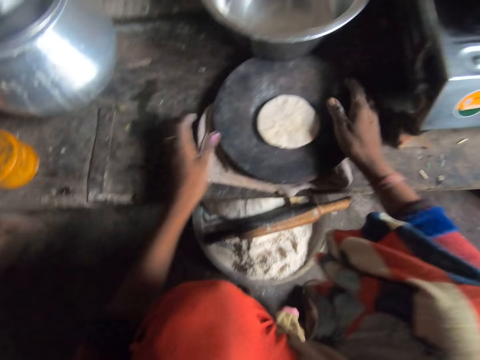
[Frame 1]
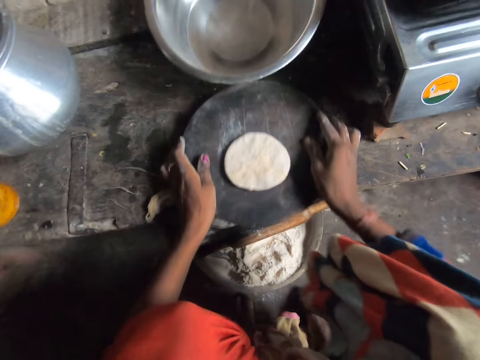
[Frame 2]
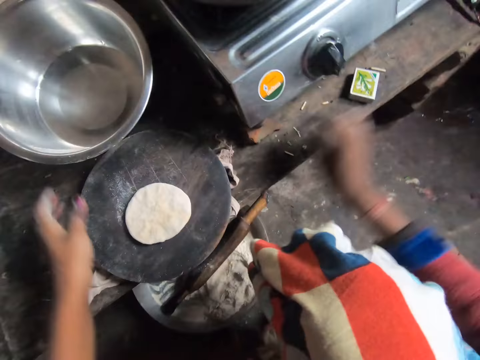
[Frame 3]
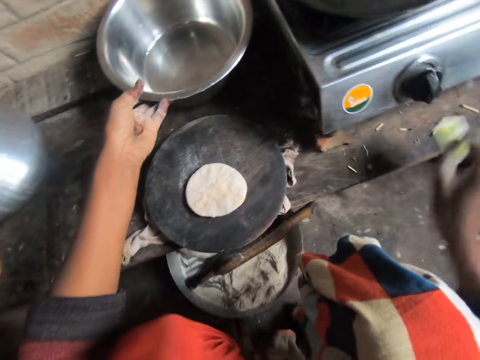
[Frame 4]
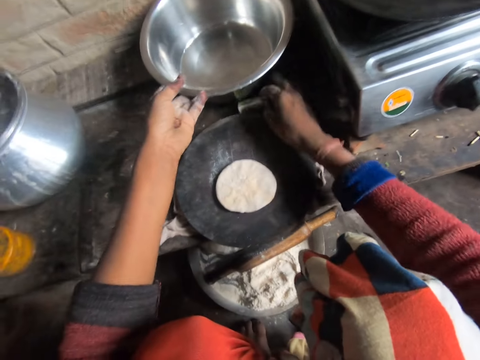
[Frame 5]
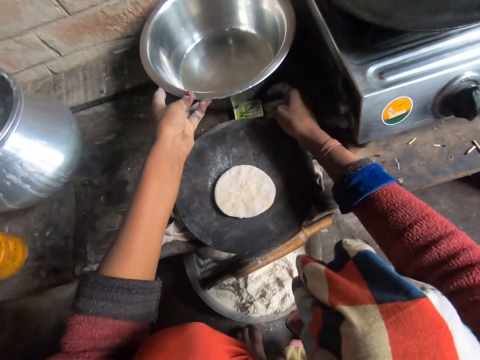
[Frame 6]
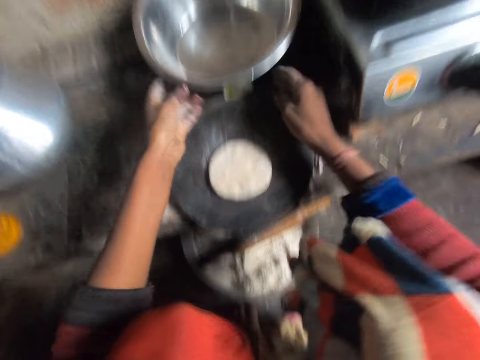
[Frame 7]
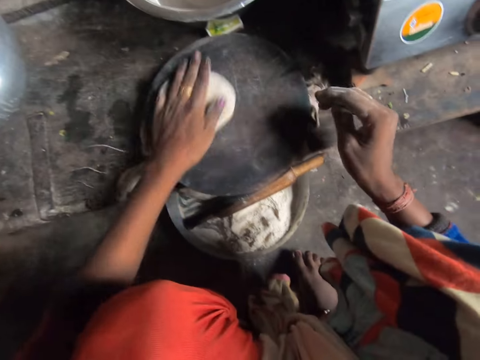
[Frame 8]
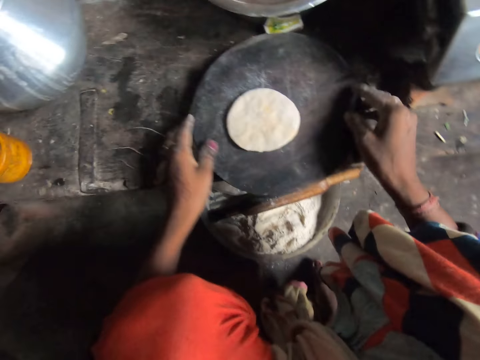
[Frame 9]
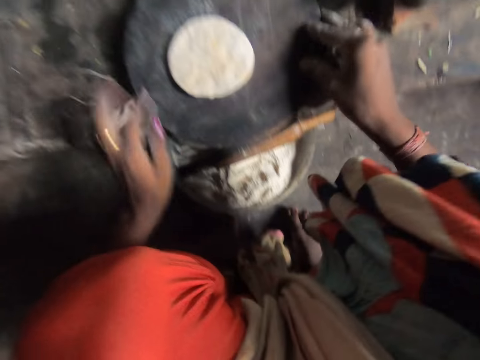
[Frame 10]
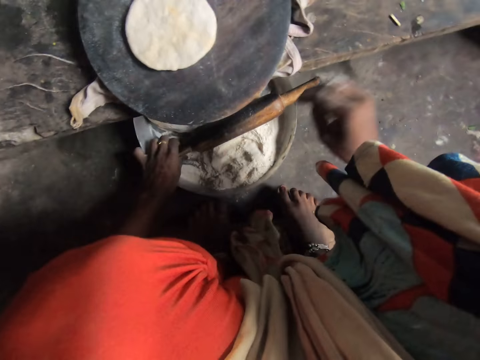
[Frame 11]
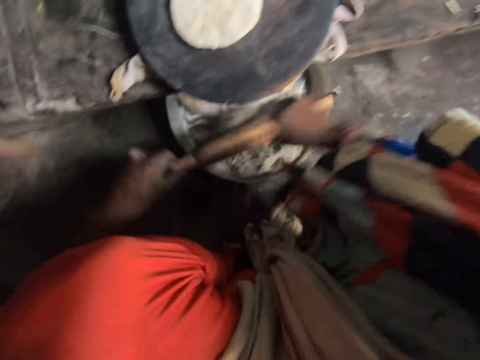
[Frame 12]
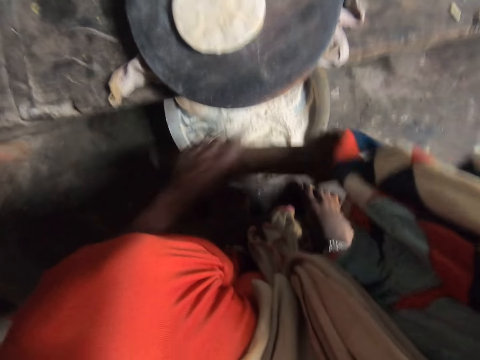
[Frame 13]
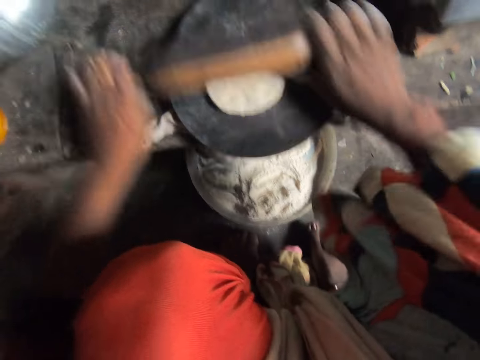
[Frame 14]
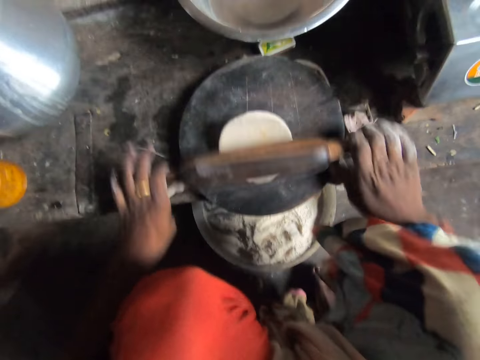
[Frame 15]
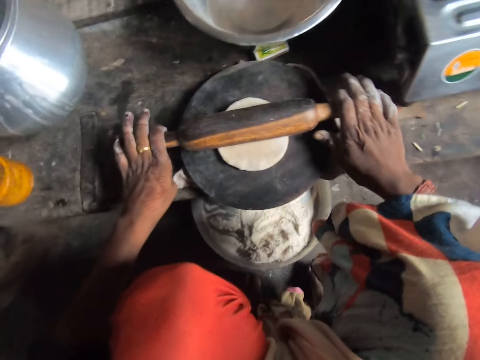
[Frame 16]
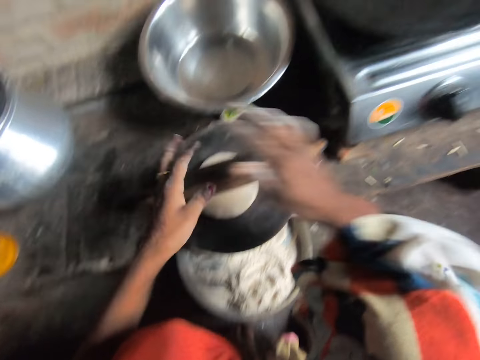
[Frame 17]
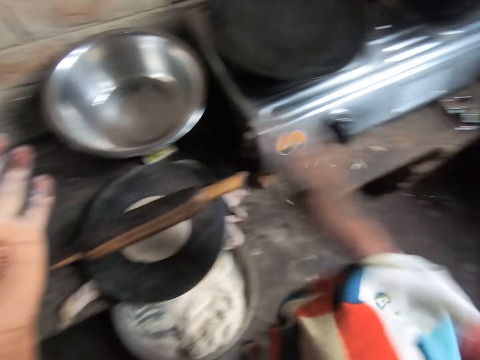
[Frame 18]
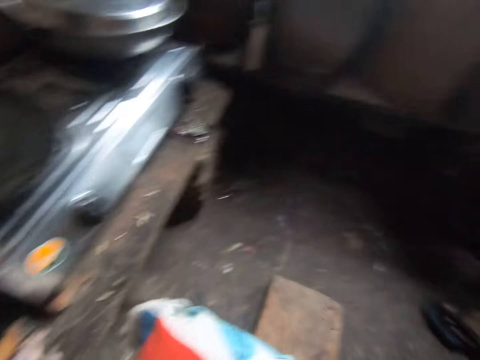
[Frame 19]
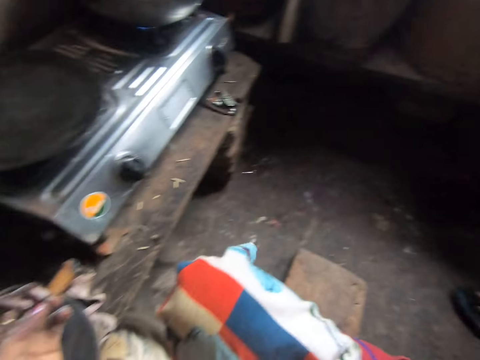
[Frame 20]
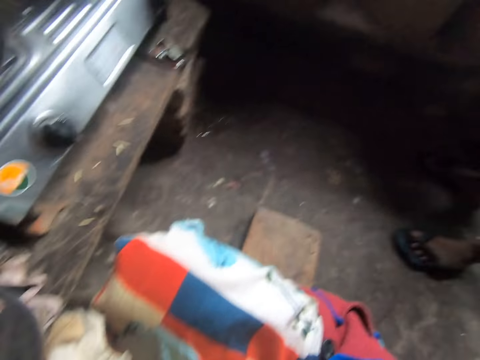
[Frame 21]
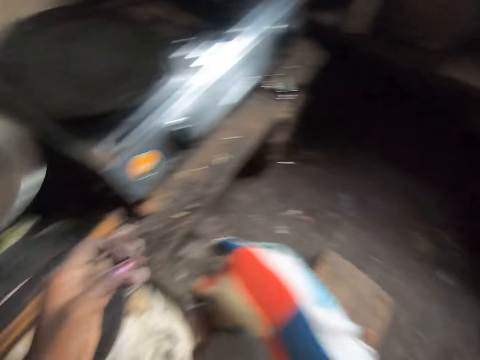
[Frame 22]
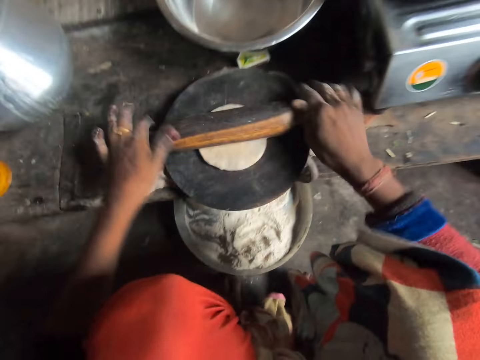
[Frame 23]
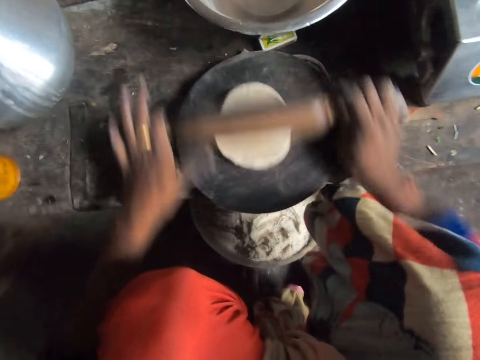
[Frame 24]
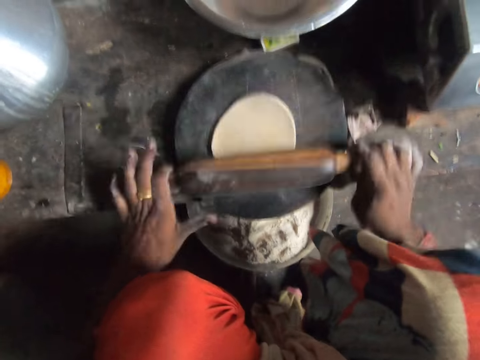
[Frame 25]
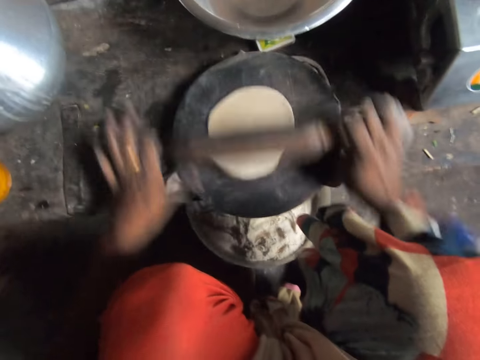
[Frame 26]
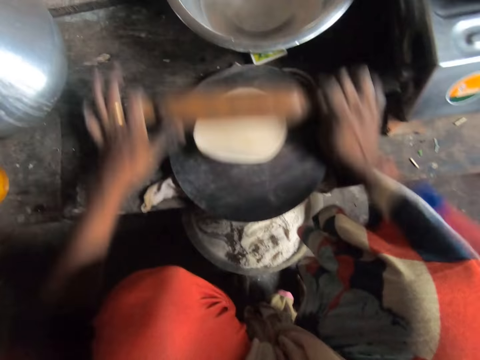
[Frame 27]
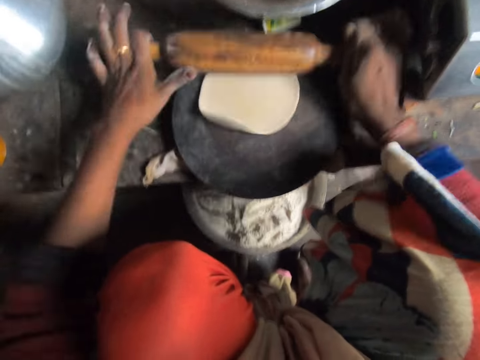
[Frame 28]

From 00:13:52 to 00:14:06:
The camera wearer places the container on the table. She moves the rolling board. She lifts the cooking pot. She picks up the matchbox from the kitchen workbench. She places the matchbox below the cooking pot. She rubs the dough on the rolling board. She moves the rolling board. She picks up the rolling pin from the tray. She cleans the rolling pin. She flattens the dough with the rolling pin. She wipes her hands. She flattens the dough with the rolling pin.

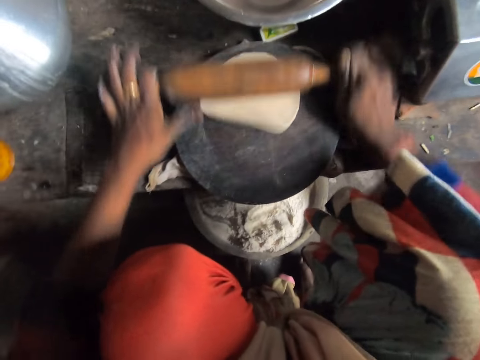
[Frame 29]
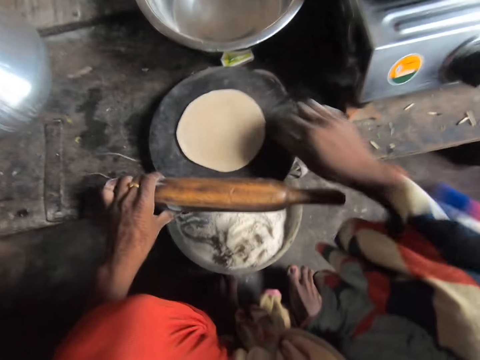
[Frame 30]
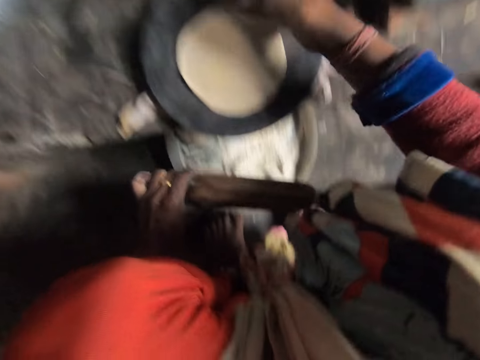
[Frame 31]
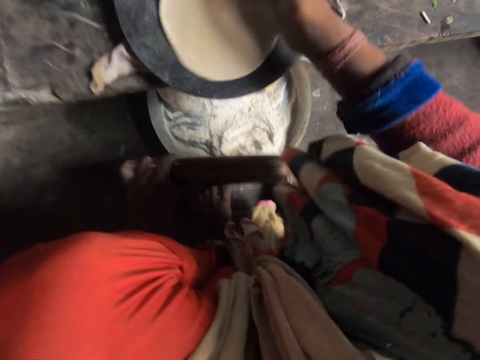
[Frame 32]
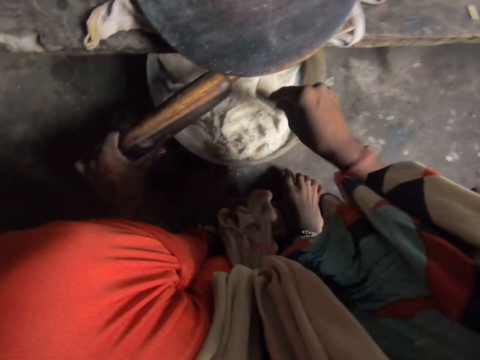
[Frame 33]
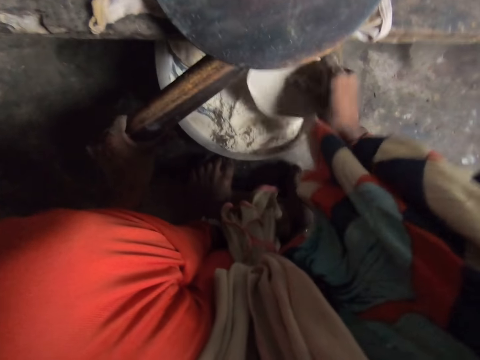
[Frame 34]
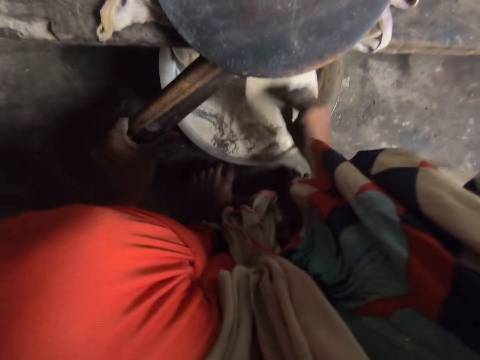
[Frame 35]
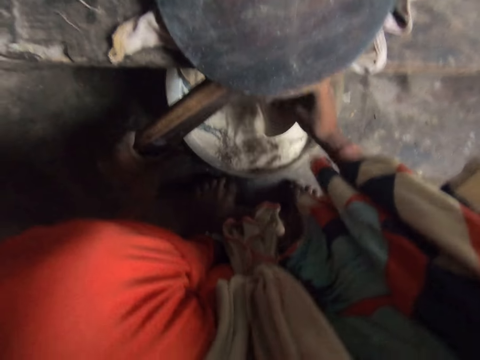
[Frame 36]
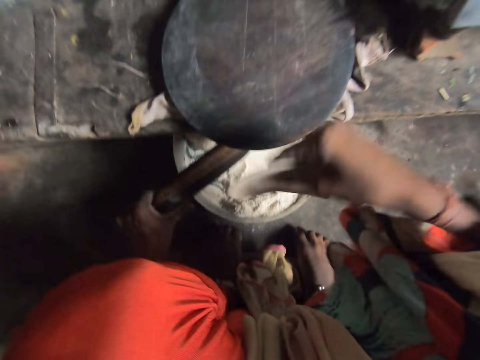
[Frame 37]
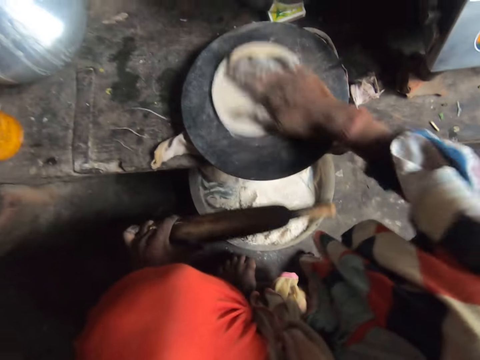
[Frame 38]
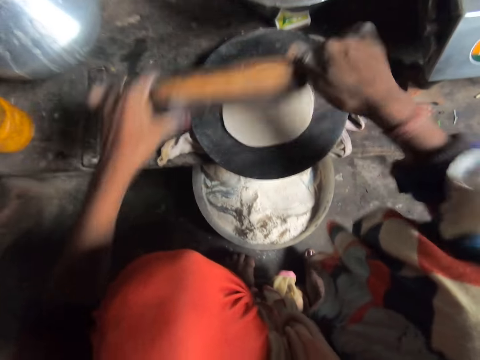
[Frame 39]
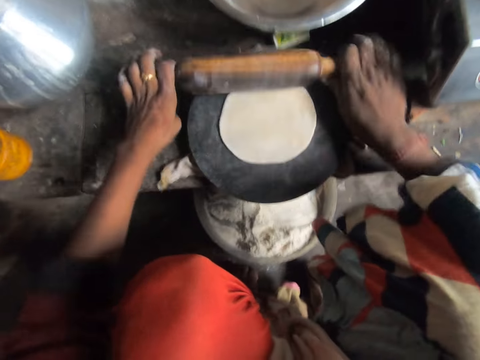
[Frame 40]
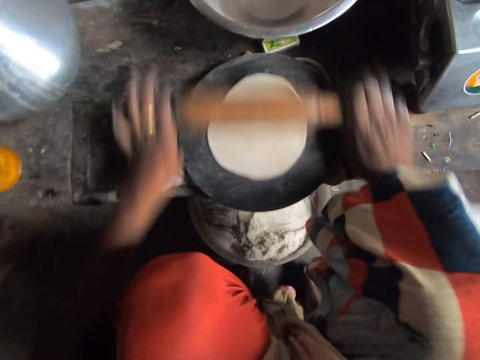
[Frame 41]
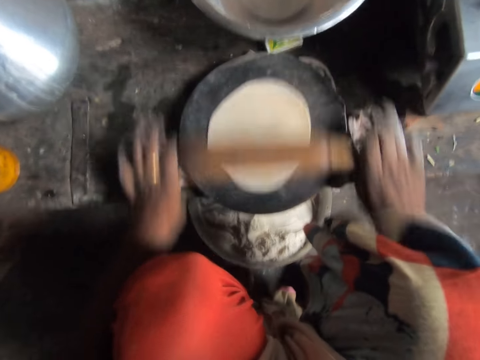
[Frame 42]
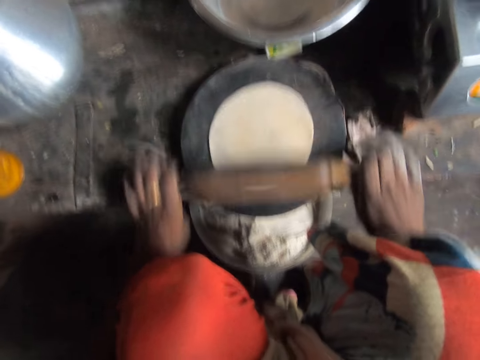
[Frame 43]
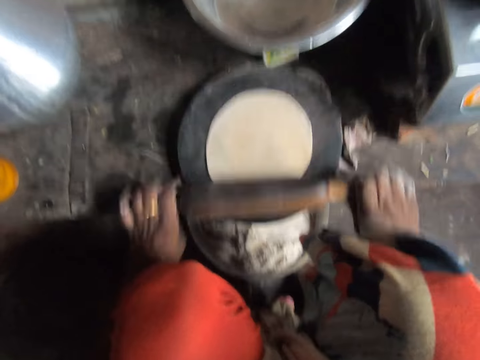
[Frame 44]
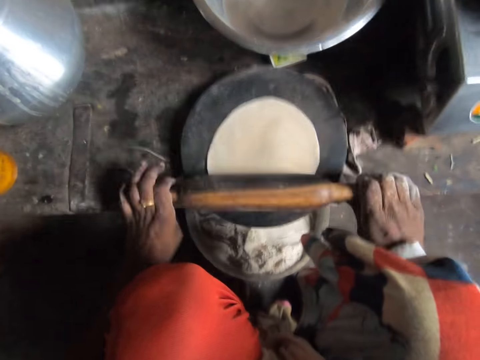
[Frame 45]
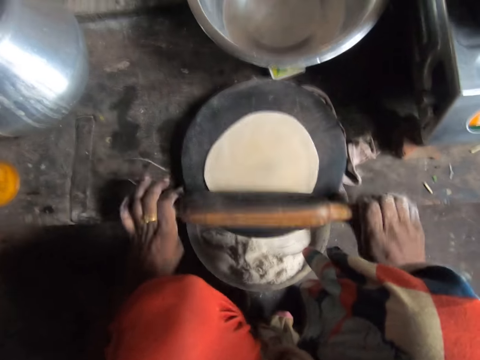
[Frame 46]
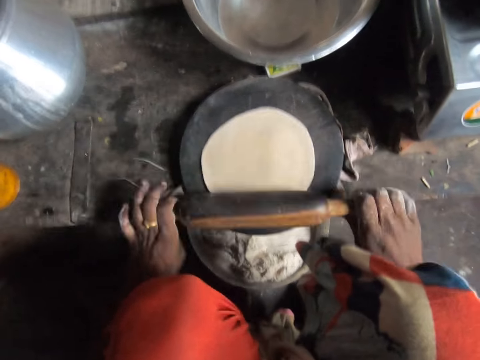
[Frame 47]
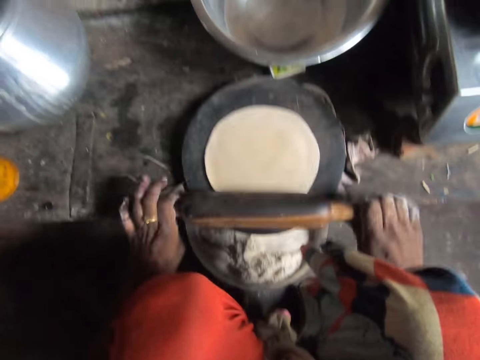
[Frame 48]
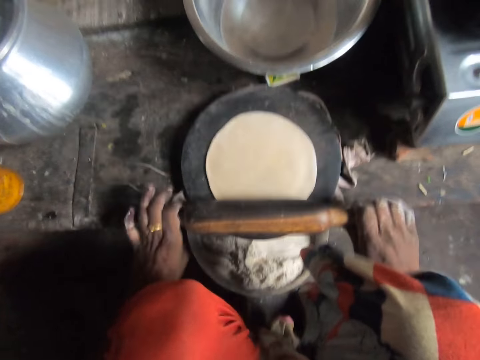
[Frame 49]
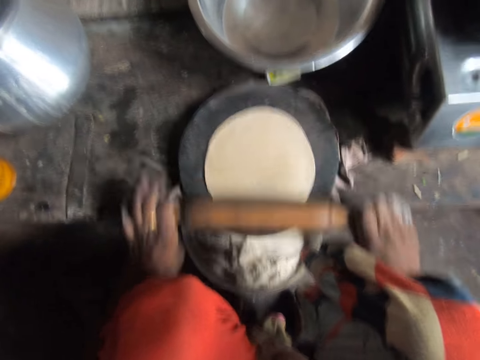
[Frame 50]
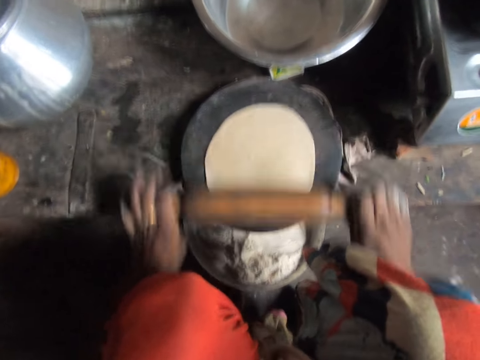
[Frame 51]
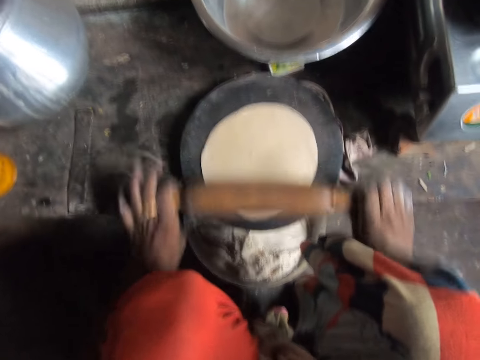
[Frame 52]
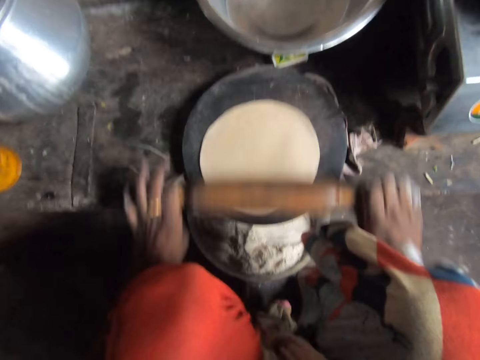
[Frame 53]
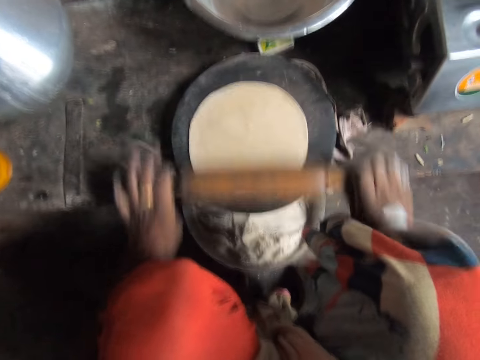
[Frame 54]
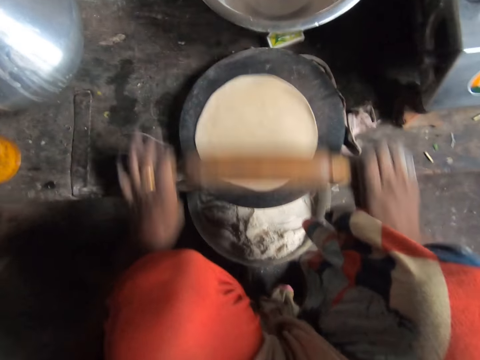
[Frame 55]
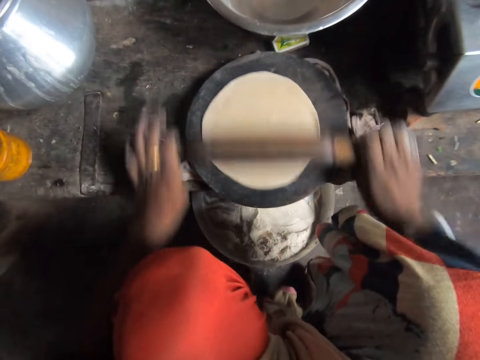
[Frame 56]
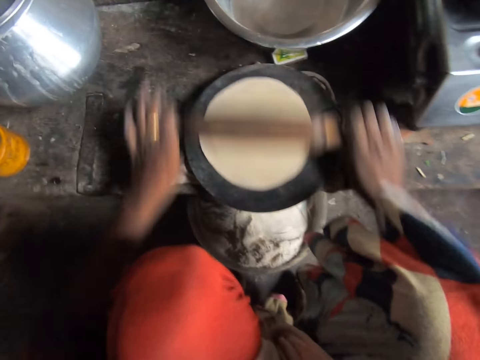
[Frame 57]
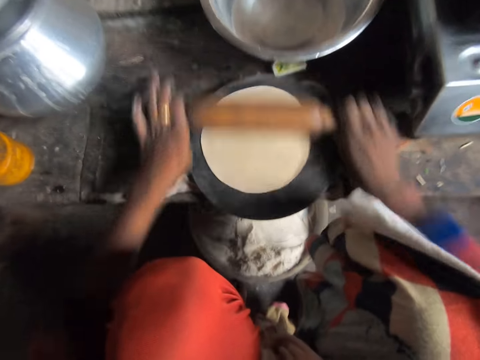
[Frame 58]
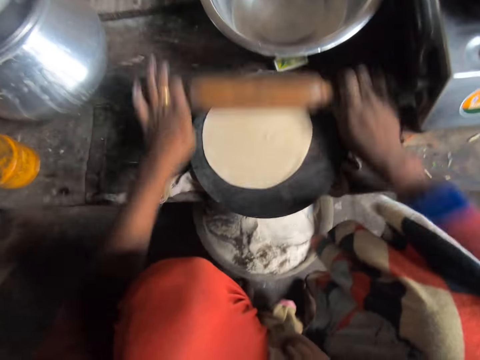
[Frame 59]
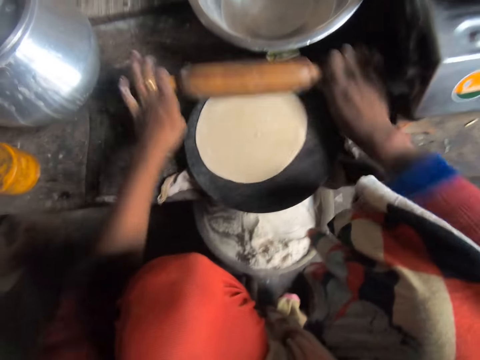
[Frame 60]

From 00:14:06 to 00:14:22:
The camera wearer picks the dough from the wood. They put the flour on the dough. They drop the dough on the wood. They rub the dough on the wood. They flatten the dough with the rolling pin.
